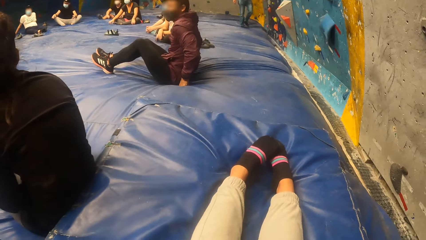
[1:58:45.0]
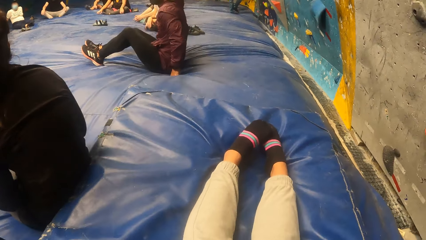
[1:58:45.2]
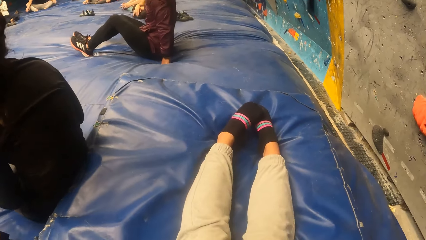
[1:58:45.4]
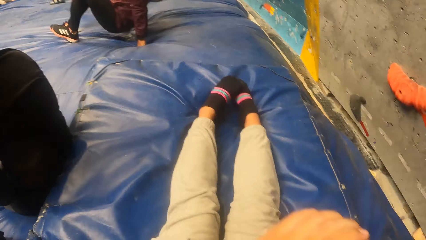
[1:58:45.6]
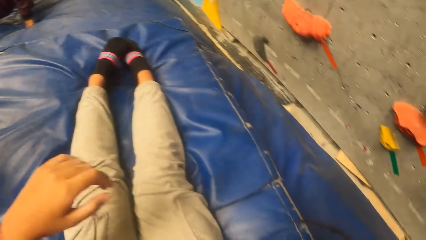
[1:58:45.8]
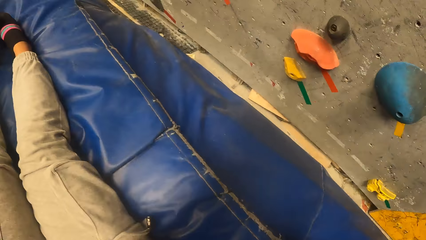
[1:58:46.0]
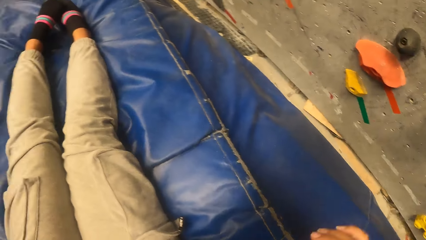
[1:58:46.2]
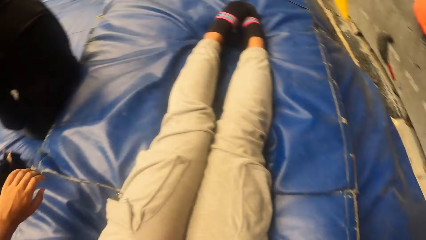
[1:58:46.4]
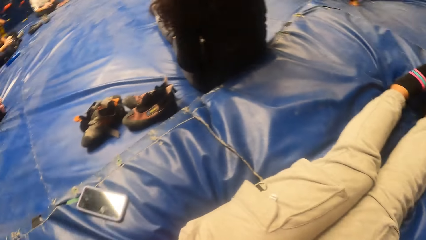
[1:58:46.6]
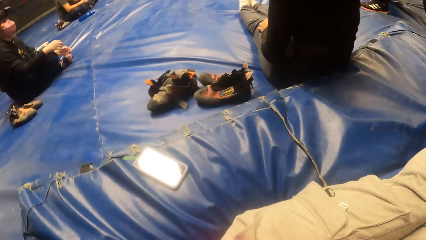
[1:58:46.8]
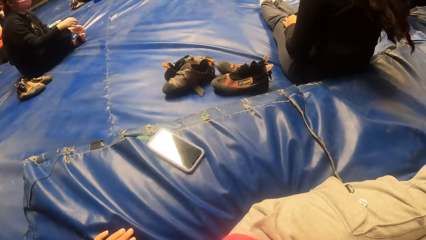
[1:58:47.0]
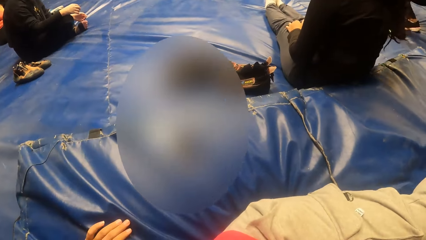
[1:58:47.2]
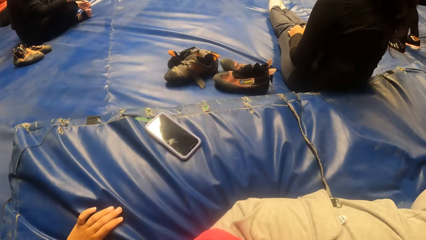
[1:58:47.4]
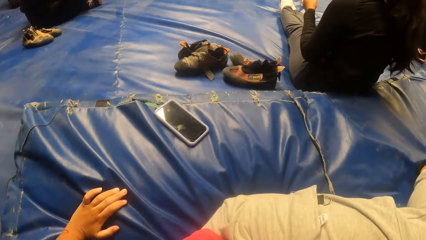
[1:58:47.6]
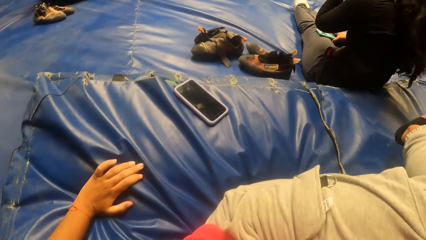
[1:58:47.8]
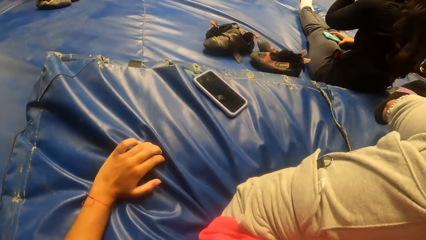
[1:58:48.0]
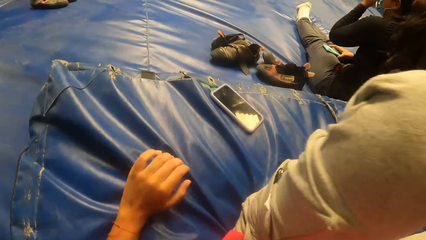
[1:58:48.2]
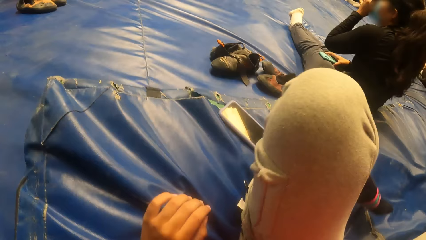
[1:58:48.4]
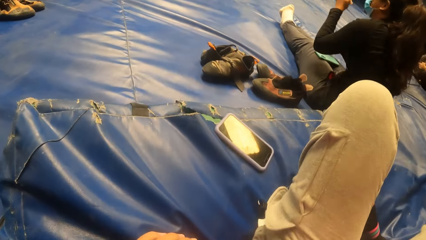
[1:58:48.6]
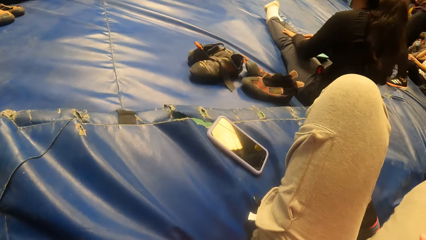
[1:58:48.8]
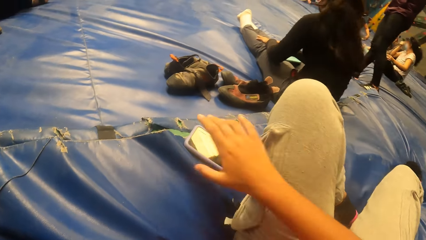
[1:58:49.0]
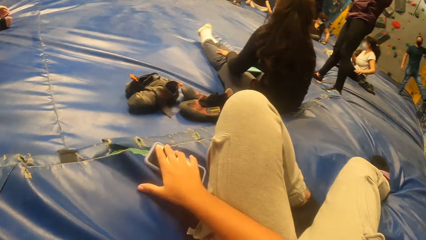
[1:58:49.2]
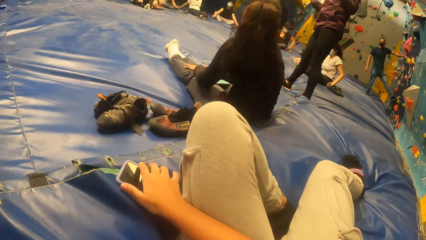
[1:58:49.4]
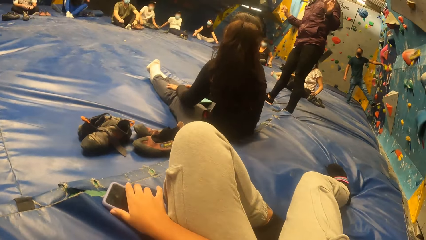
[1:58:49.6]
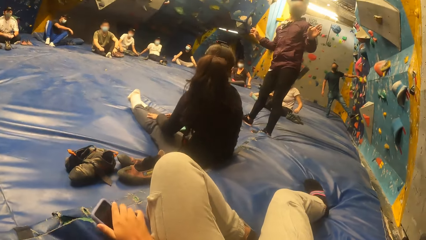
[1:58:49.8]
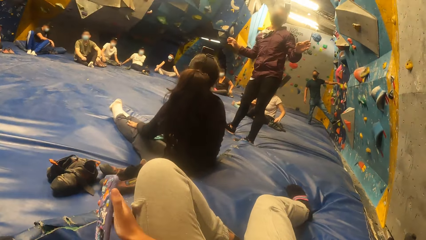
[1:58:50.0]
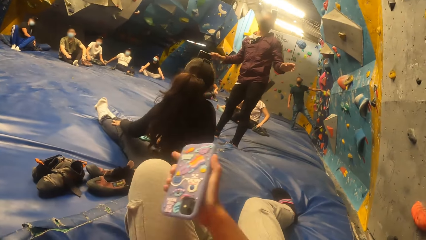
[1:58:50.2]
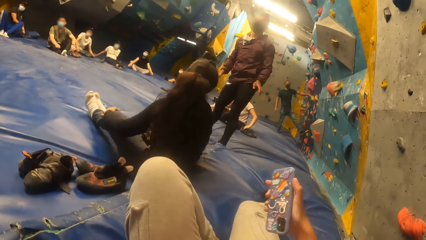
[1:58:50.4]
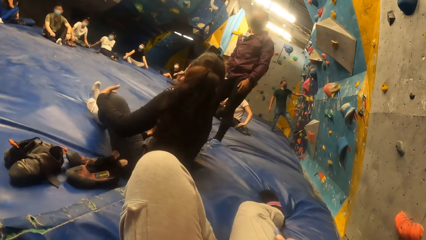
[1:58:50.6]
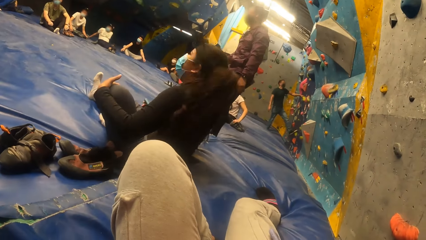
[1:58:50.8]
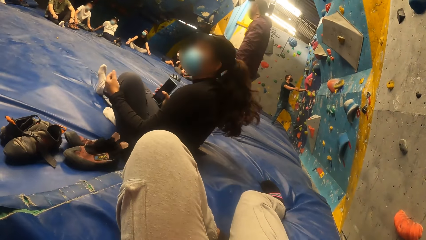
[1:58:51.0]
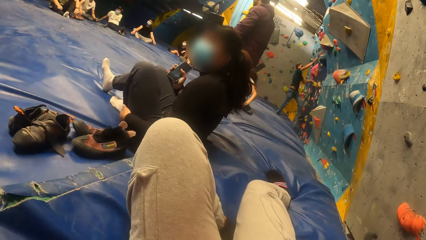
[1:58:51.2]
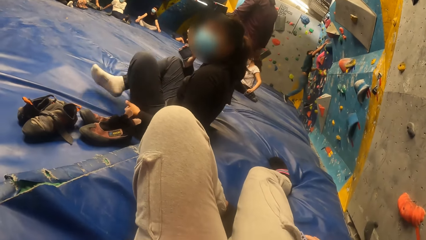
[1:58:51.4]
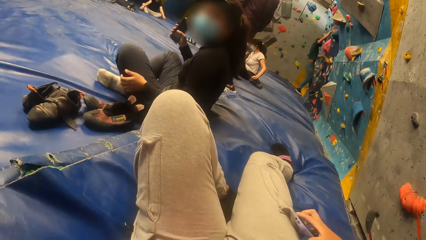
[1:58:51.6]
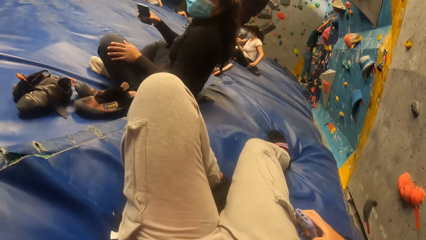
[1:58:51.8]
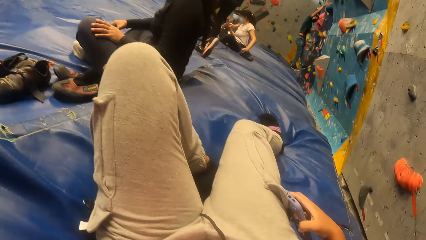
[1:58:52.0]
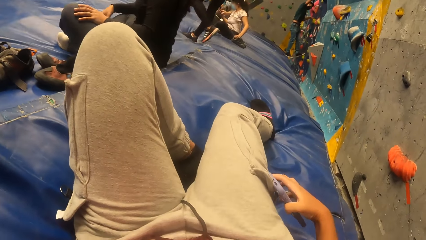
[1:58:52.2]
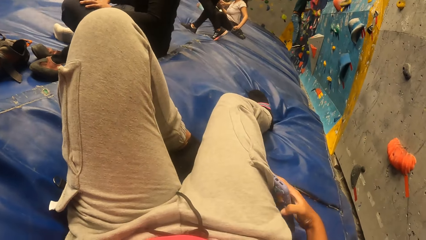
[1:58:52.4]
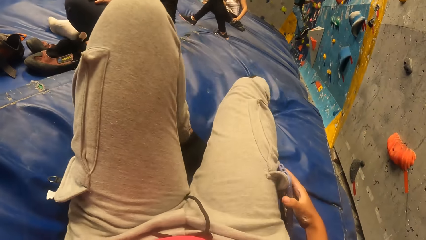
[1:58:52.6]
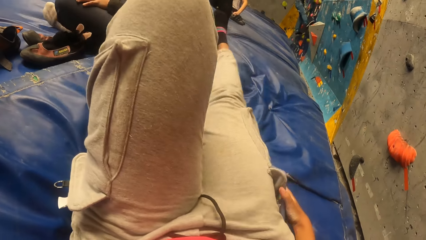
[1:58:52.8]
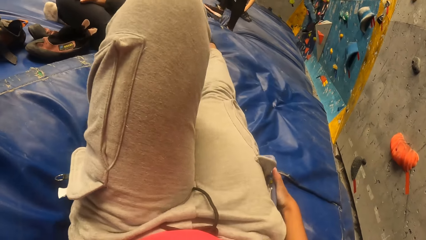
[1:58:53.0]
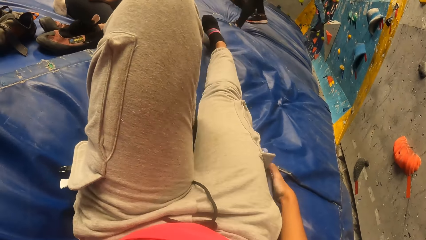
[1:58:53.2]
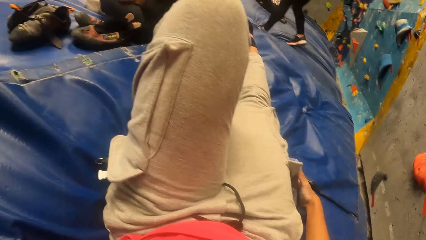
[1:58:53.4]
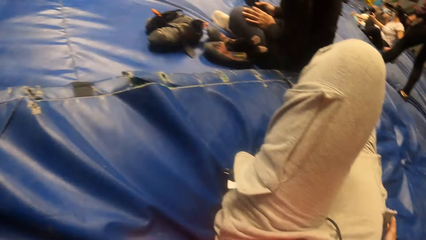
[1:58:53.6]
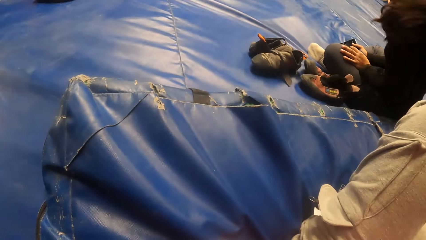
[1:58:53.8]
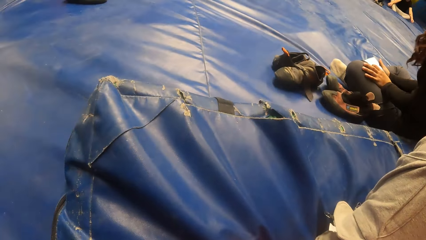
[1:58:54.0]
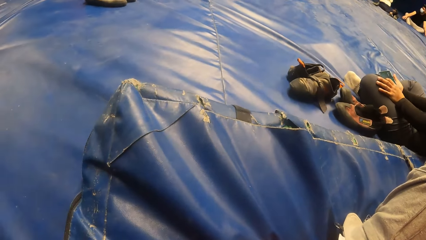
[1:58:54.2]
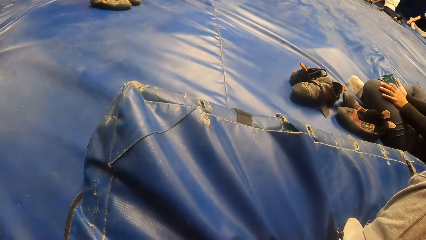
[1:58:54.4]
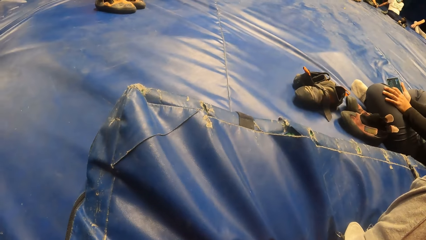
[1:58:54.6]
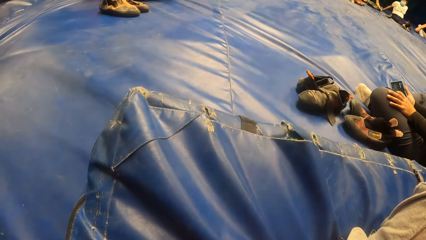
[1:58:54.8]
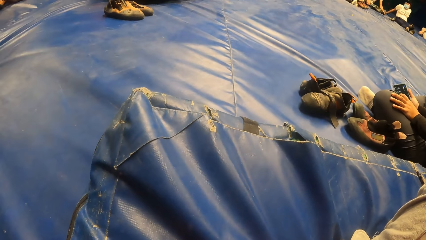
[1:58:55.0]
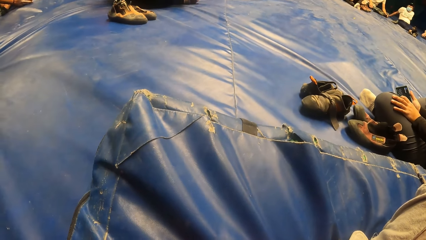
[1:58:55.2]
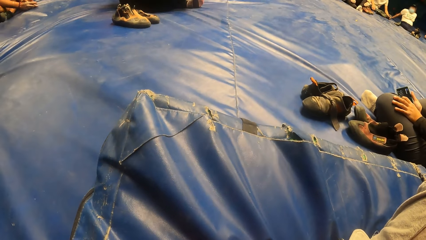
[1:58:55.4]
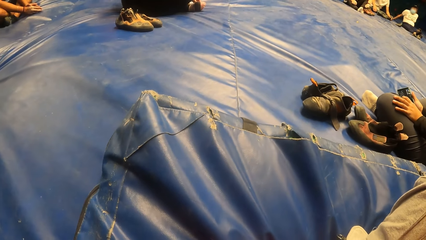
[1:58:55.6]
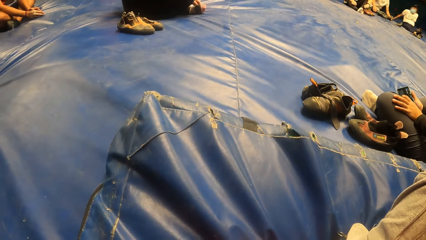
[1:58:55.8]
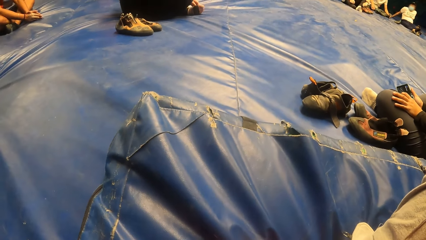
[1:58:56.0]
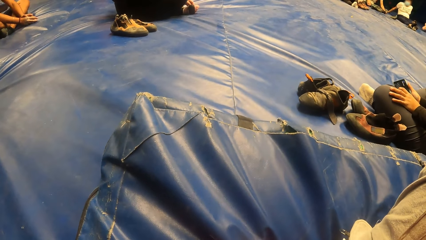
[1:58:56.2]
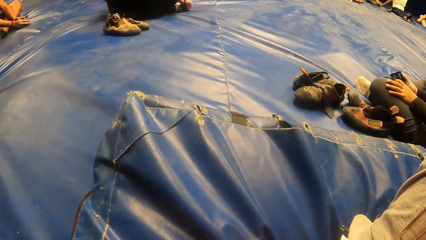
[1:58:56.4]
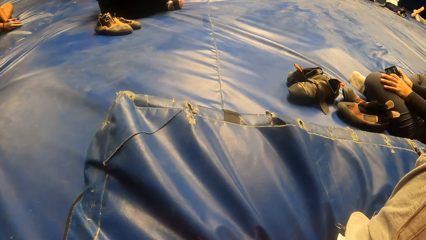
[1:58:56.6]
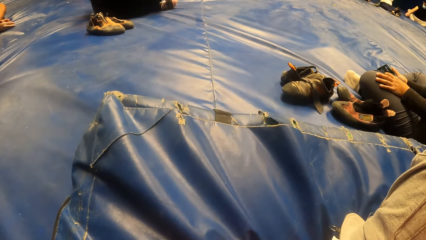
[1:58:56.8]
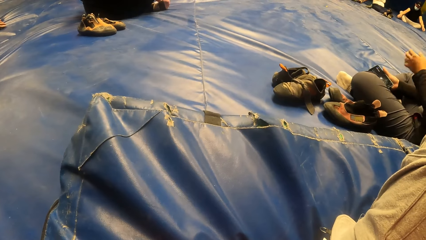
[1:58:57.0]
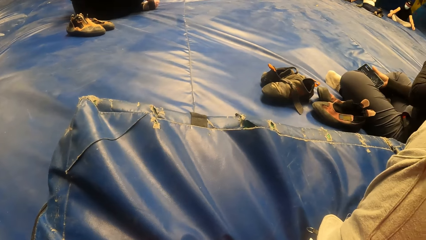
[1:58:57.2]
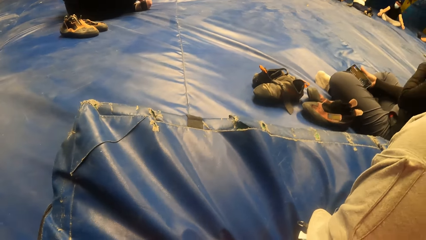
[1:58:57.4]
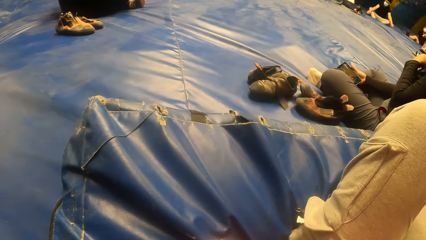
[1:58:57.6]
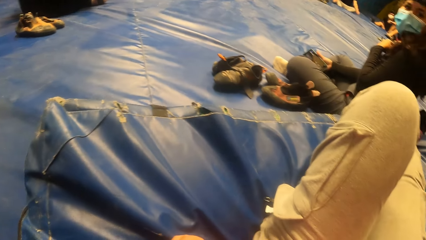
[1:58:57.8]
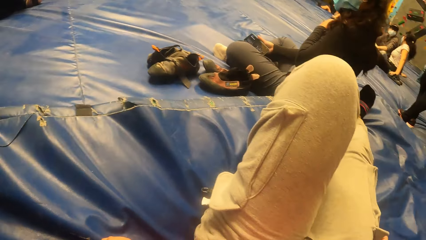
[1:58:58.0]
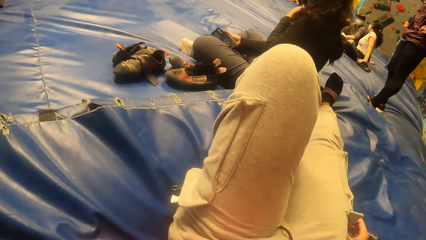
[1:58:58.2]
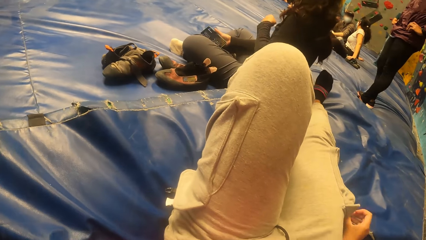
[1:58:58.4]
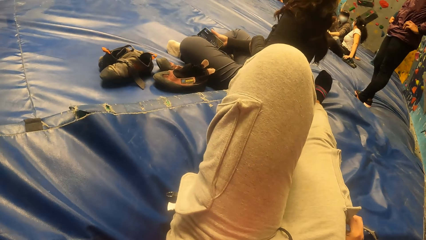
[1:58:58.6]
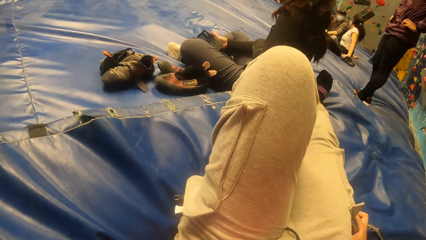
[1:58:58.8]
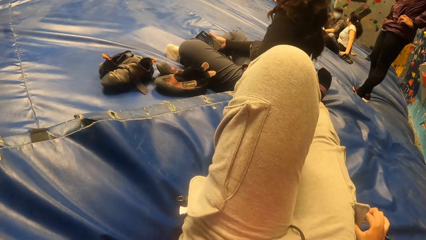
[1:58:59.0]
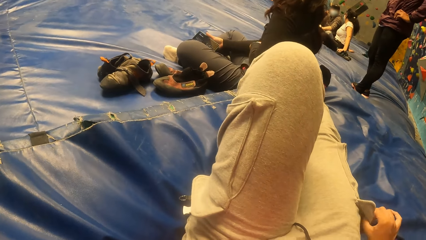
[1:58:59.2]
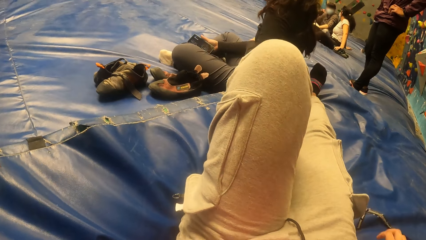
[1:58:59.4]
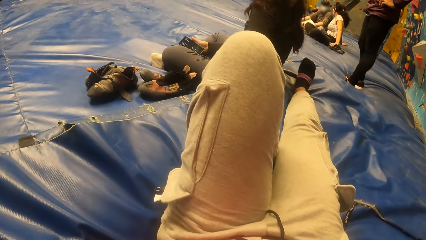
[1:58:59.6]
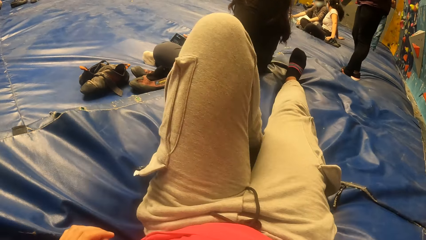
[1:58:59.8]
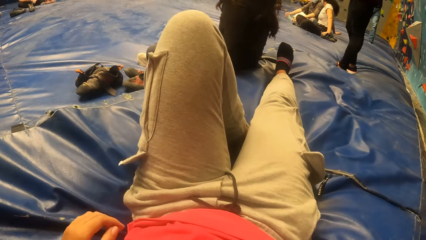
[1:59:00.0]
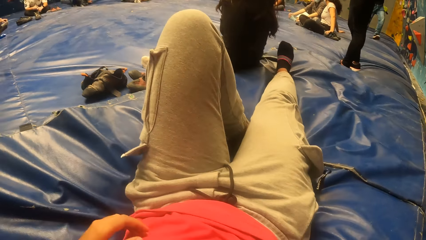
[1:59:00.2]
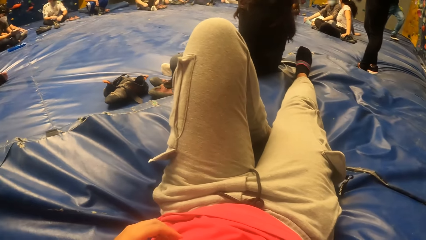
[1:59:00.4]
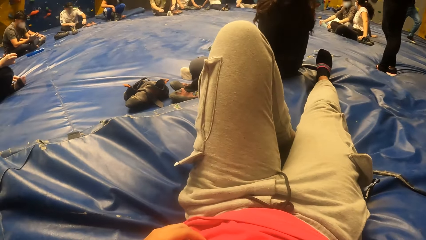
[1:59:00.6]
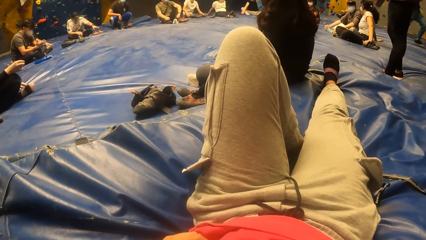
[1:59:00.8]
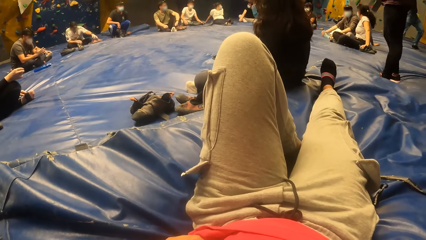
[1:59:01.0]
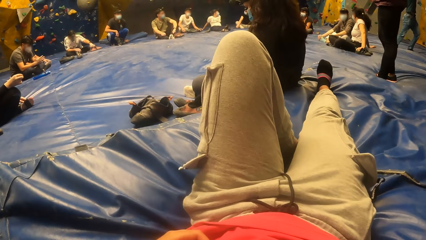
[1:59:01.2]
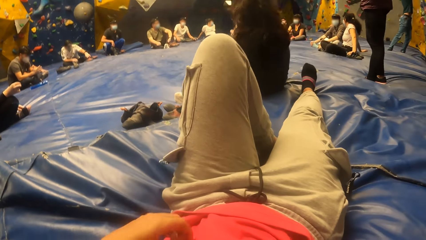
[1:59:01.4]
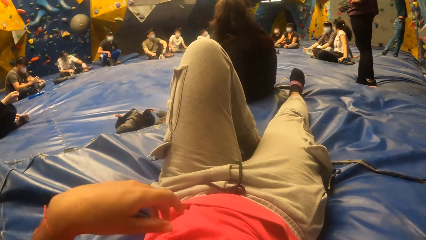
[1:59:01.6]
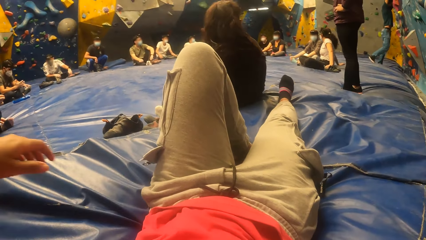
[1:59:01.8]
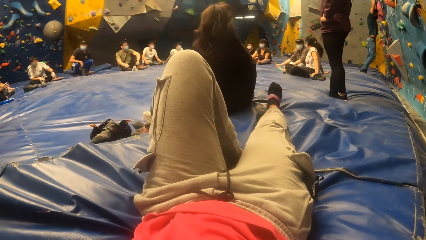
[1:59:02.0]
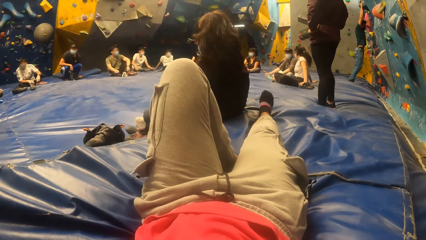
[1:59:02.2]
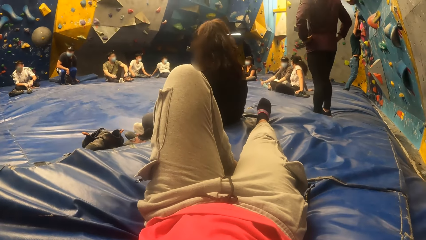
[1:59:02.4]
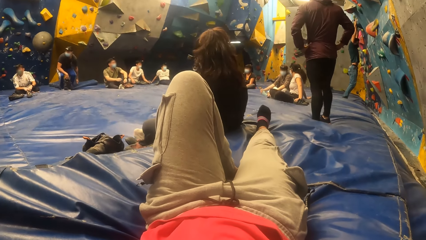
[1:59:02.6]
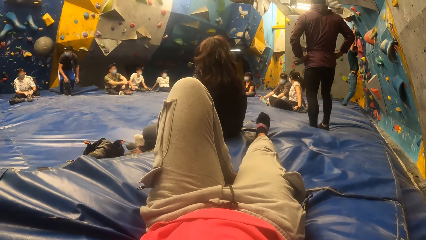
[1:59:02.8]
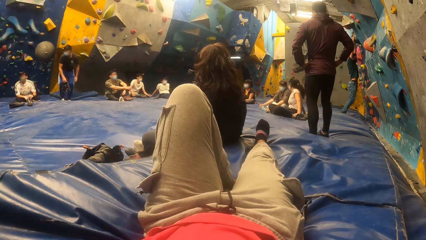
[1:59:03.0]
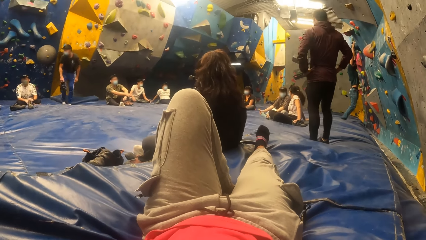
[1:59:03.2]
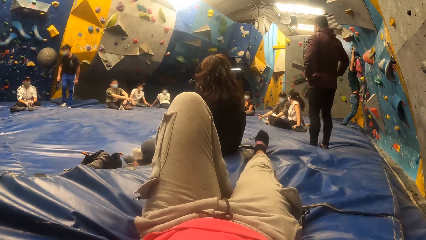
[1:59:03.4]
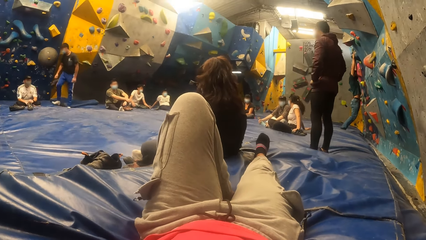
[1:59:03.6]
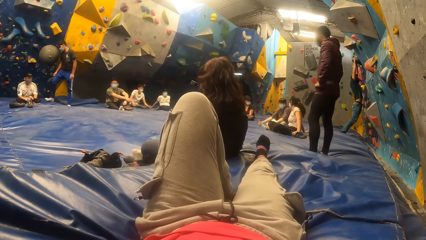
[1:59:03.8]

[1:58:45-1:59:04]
The camera wearer looks around. She puts a hand on the carpet. She moves the leg. She picks up her phone or smart phone with her right hand. She rubs the smart phone with the trouser. She moves the leg. She puts her phone in her trouser pockets. She rubs the smart phone with the trouser. She looks around. She puts the smart phone in the pocket. She stares around. She waves a hand up. She stares around.
